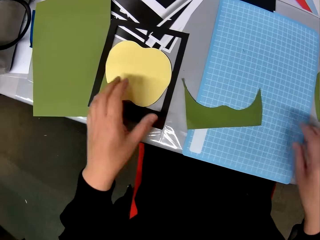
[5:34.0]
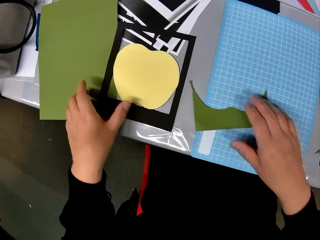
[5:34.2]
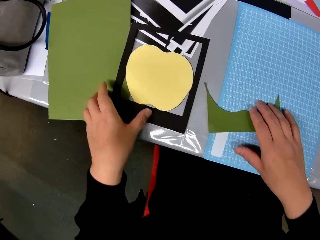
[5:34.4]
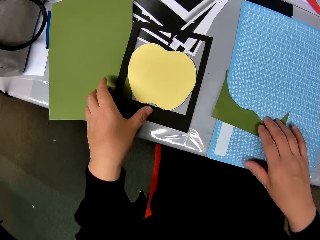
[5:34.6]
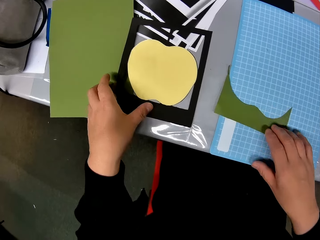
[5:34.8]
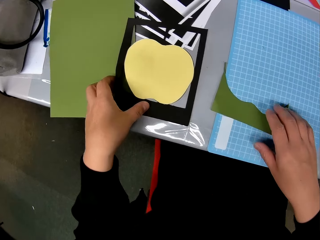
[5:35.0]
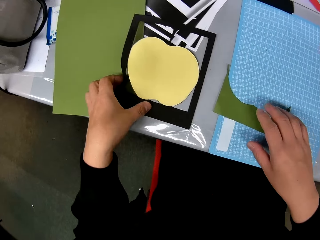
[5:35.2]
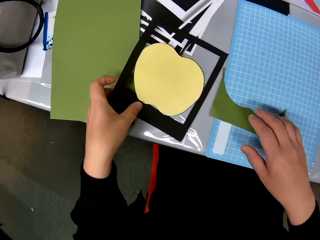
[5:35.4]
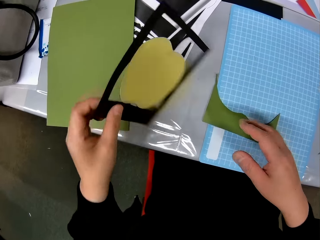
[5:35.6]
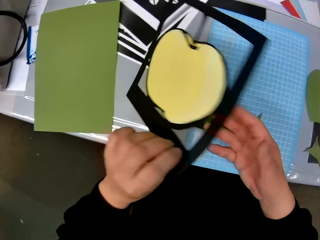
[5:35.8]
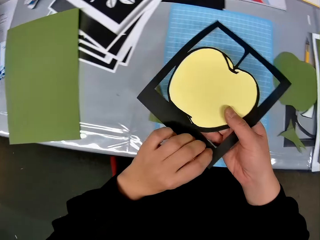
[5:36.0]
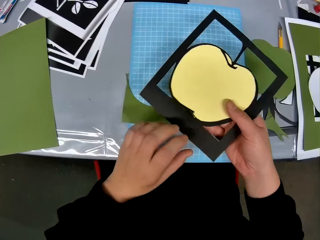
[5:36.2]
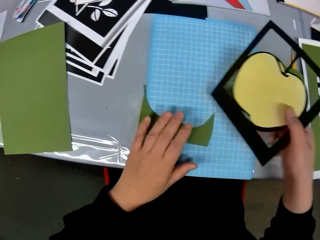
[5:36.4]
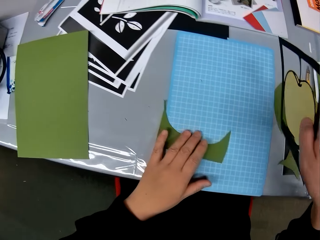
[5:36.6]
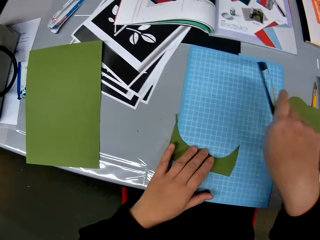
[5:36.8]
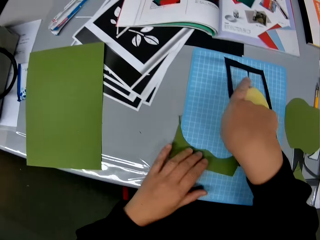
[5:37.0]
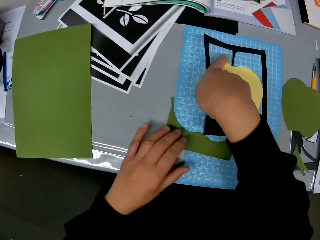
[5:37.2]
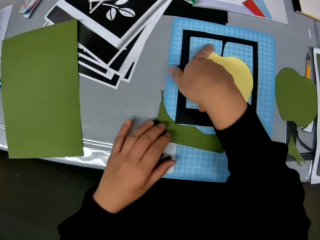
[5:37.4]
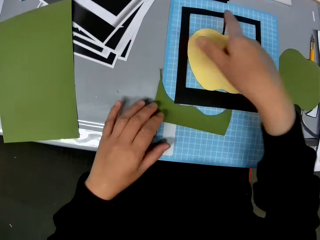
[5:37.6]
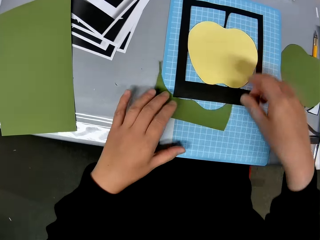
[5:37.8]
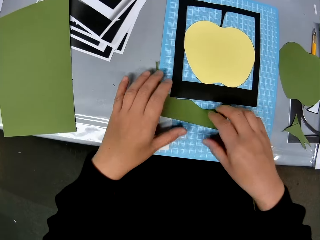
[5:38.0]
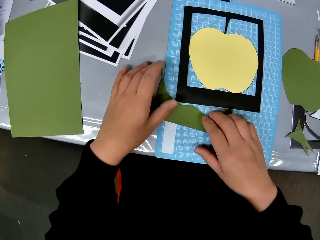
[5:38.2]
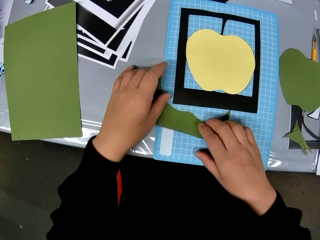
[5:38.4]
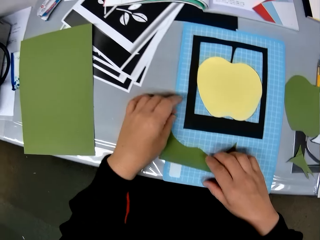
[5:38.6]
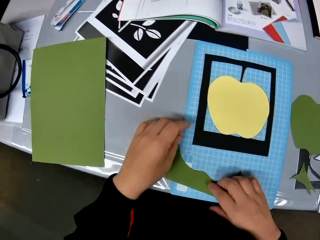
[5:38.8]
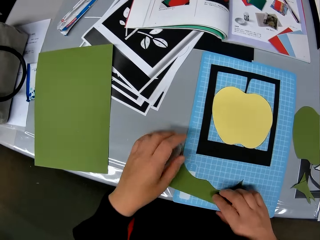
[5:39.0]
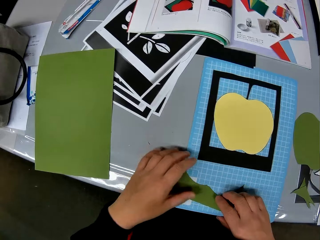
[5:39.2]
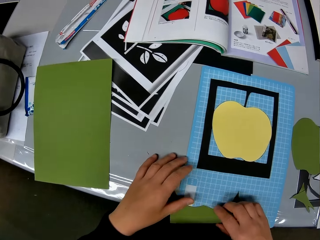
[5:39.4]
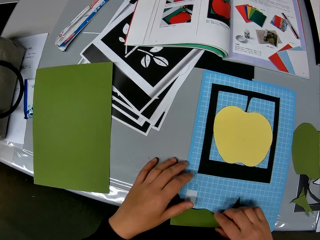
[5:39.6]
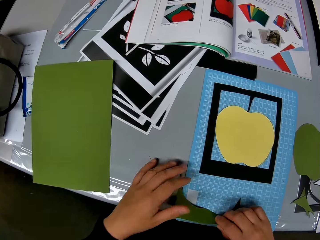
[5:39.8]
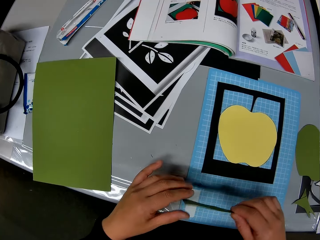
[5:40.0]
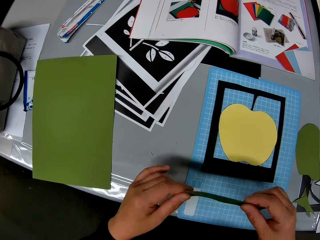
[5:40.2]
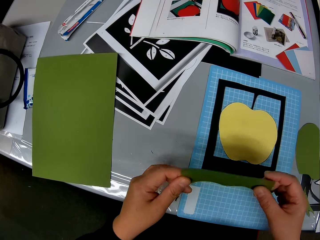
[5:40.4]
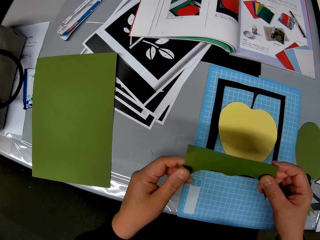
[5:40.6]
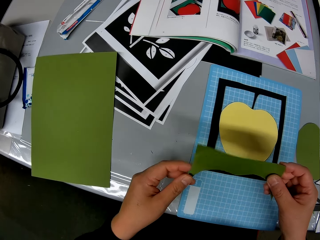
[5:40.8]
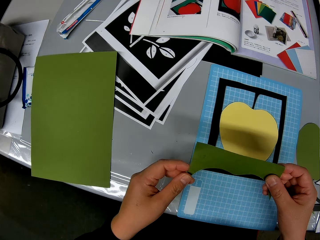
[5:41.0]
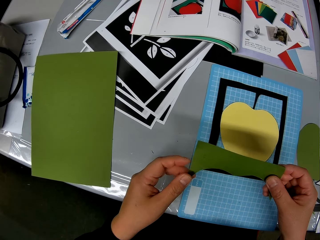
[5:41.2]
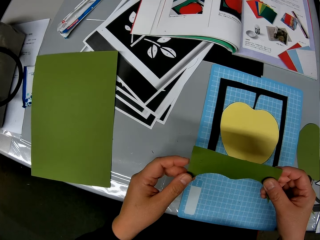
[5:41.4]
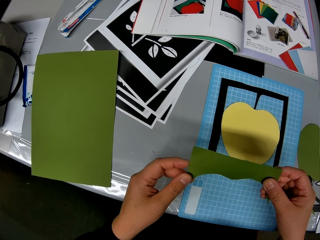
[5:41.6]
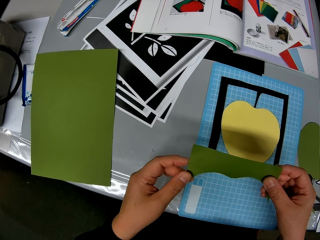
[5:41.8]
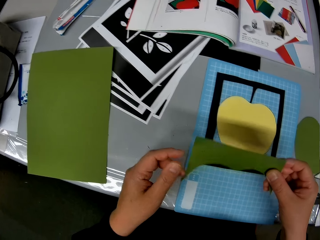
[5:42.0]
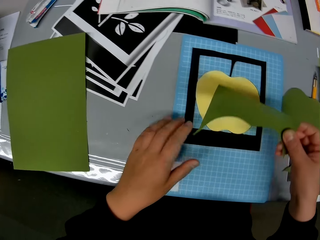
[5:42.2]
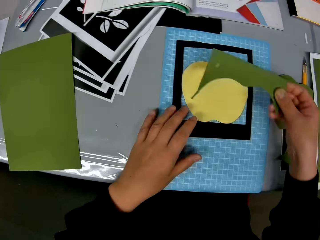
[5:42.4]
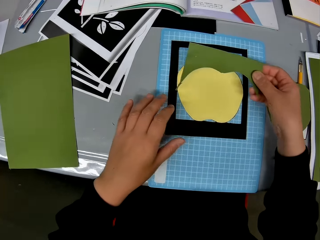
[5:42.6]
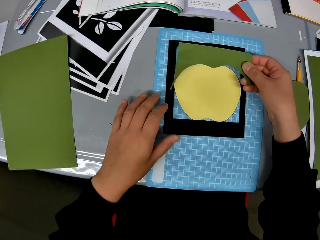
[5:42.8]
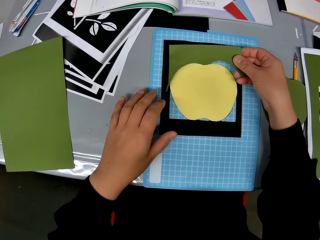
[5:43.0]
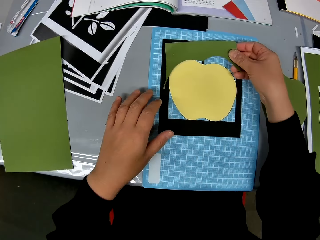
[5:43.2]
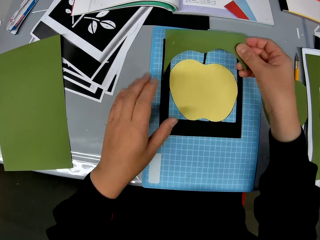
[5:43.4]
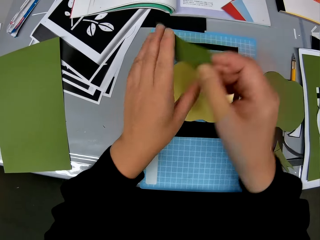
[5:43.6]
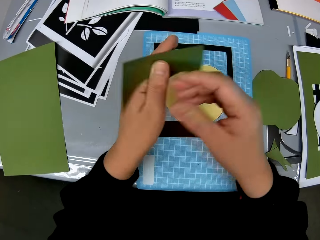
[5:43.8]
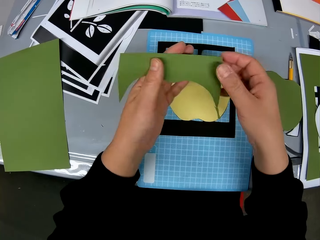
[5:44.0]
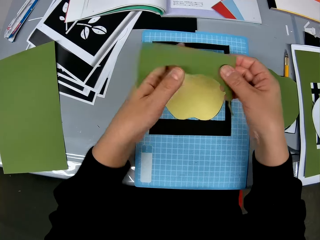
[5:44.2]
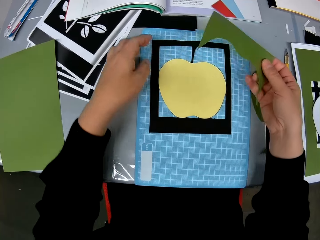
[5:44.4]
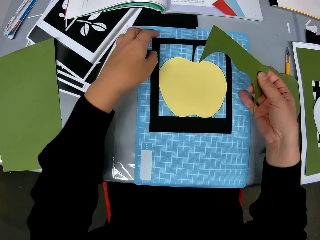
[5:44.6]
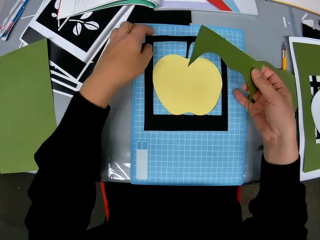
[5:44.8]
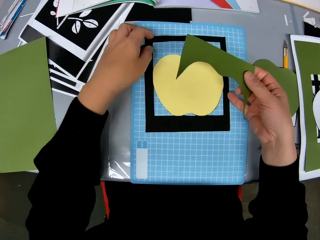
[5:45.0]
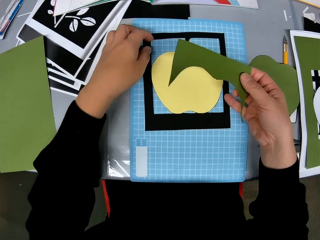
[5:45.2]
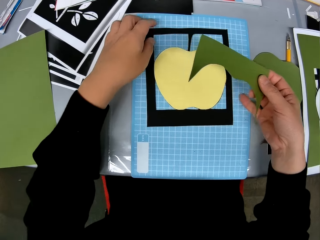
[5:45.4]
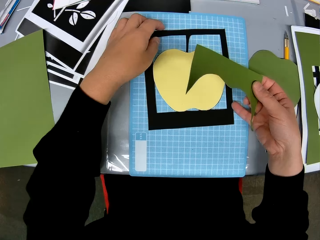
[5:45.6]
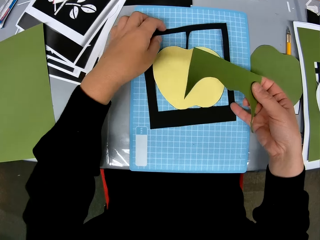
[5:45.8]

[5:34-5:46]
The camera wearer picks up another paper craft or frame on the table. They place down the frame. They pick up the paperboard.

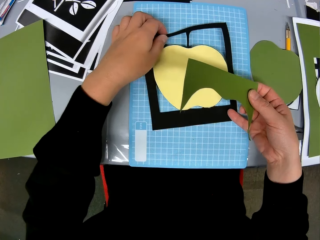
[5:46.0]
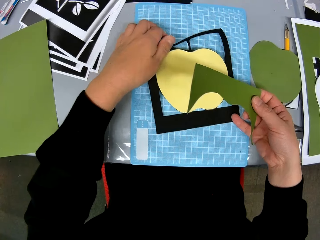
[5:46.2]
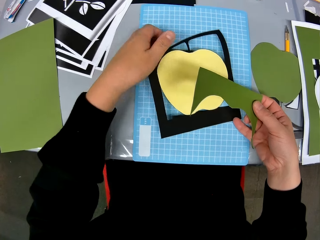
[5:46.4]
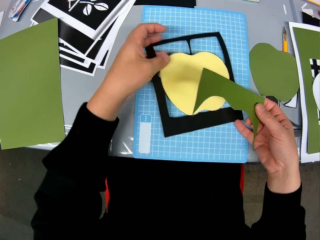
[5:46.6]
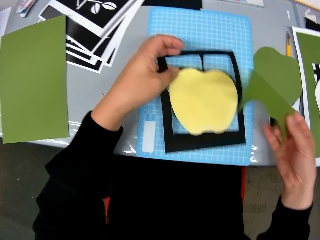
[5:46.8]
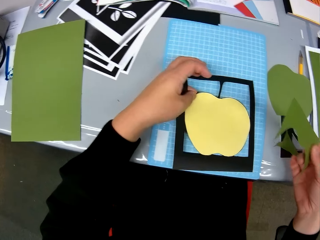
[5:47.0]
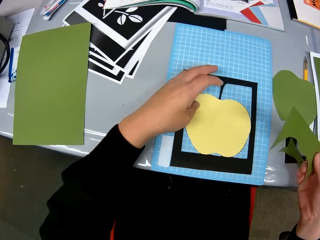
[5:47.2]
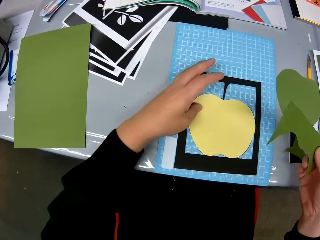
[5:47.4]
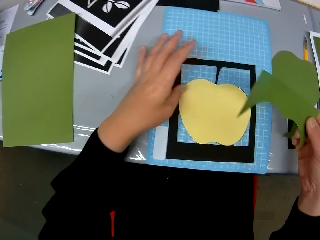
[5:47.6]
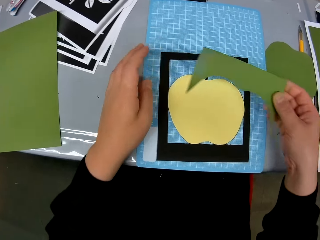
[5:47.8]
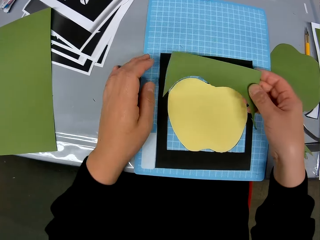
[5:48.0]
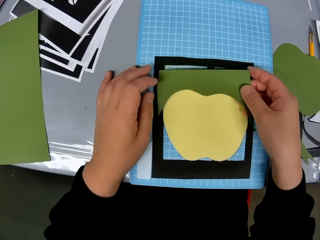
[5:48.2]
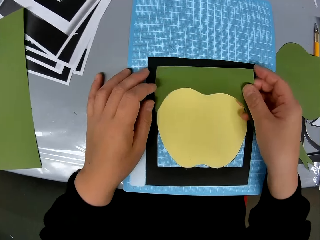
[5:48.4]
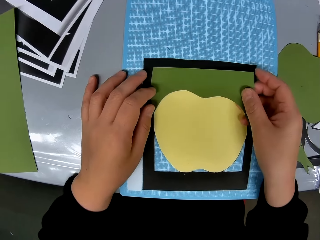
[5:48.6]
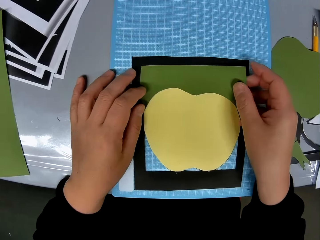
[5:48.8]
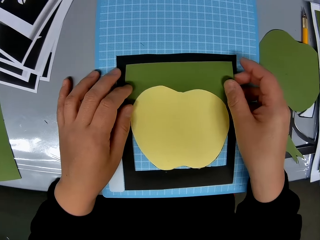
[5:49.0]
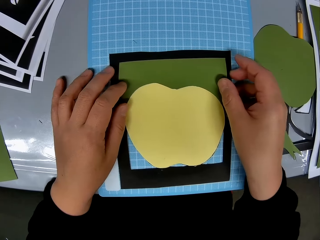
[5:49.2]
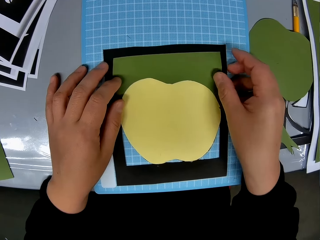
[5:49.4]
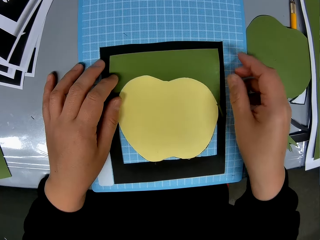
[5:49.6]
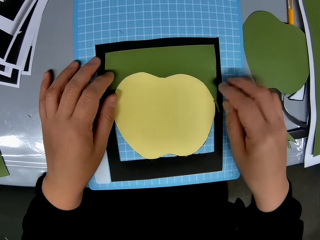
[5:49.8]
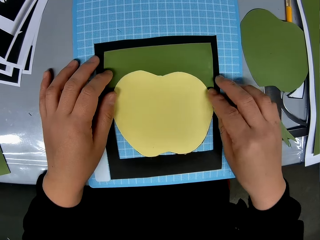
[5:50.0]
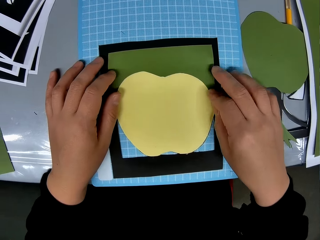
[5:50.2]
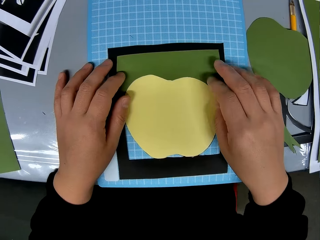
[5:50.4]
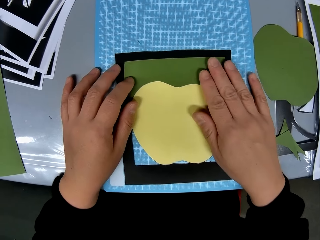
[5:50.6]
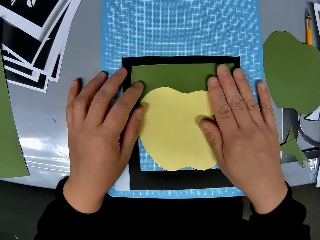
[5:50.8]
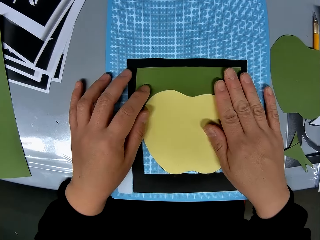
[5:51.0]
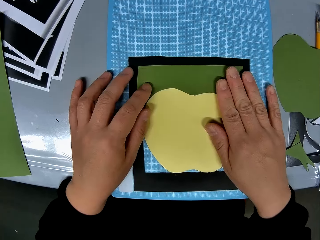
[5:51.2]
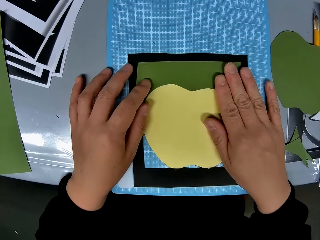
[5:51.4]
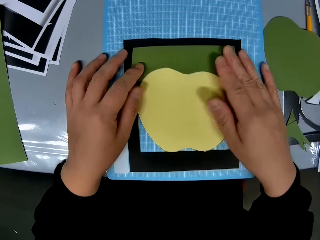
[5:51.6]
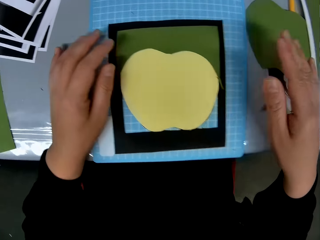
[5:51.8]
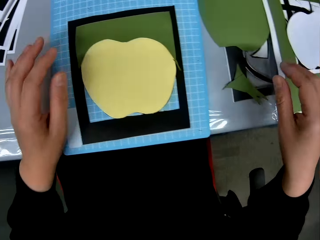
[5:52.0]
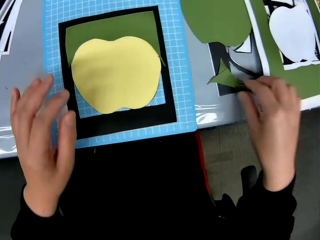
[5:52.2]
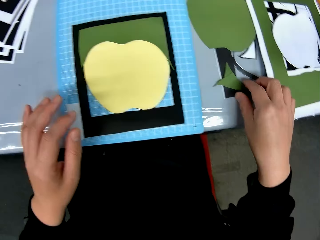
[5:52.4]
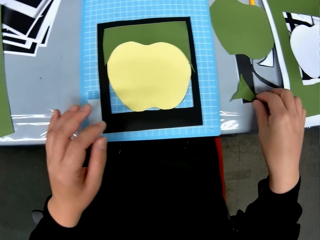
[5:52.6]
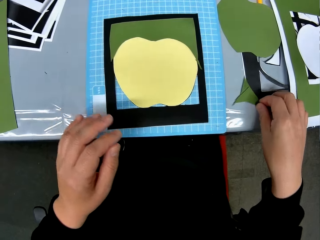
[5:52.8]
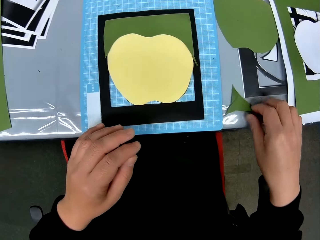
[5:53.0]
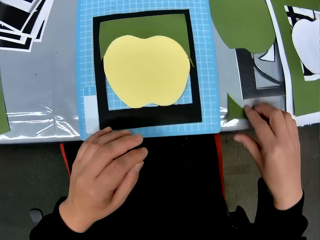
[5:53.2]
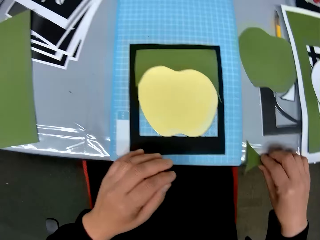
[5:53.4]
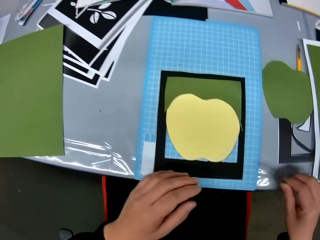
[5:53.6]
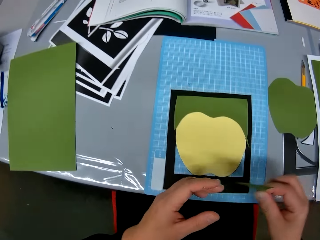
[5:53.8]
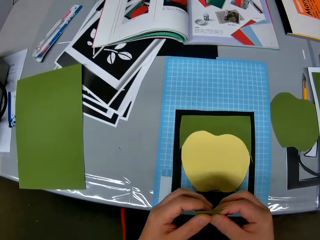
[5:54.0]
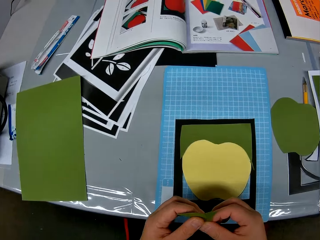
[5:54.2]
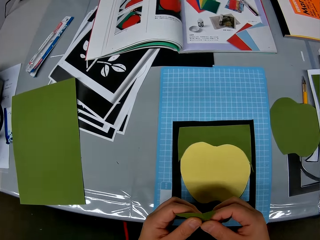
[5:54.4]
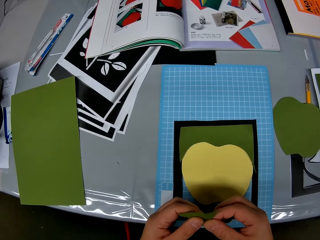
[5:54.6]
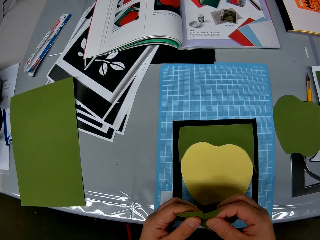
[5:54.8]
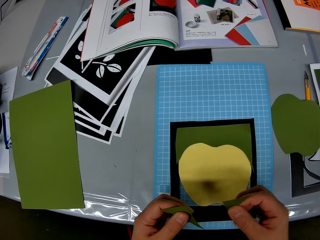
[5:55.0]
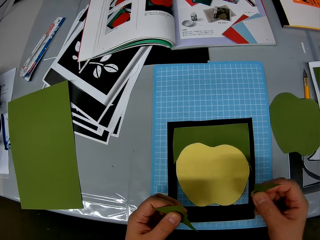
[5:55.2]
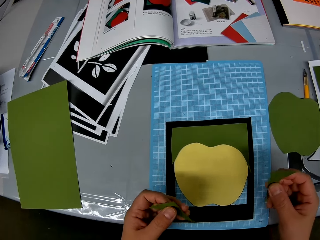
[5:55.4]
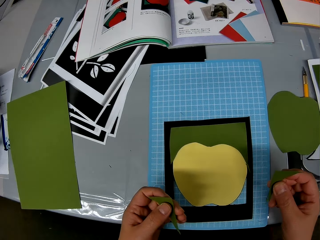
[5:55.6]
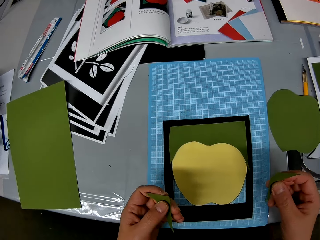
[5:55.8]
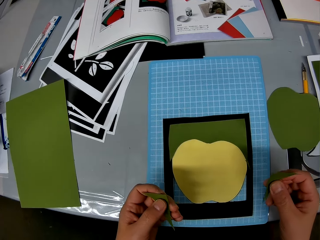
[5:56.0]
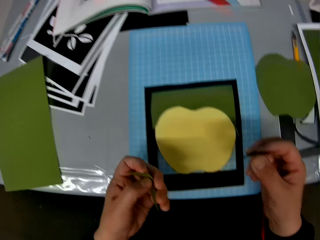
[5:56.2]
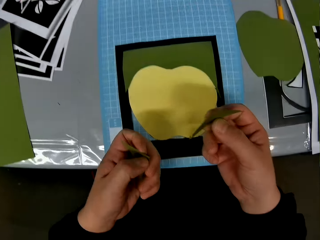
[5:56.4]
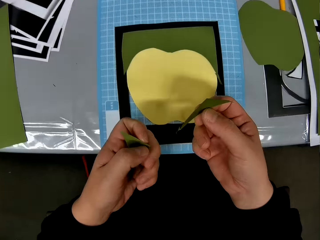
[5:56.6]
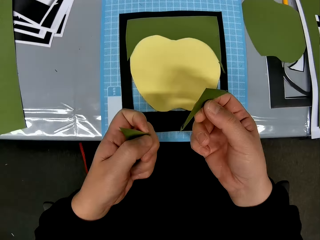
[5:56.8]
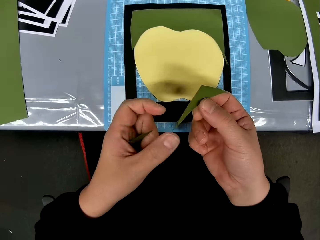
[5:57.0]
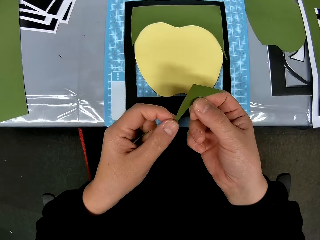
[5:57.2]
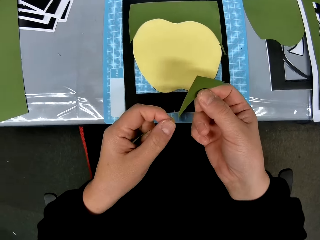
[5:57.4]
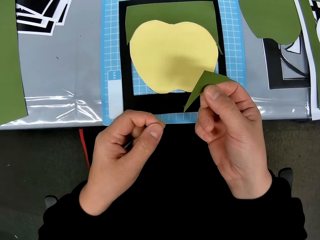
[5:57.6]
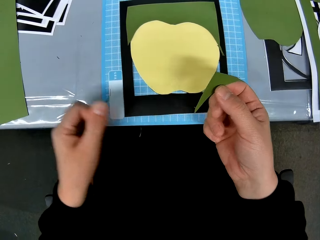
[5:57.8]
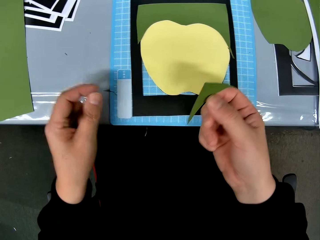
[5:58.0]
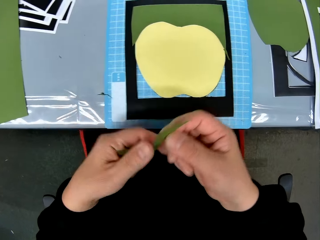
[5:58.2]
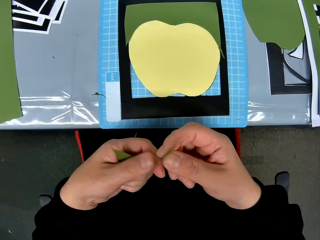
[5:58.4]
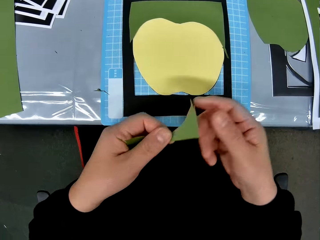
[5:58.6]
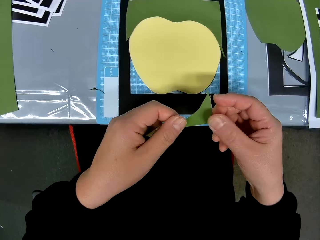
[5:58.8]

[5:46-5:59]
The camera wearer fixes the paperboard on the frame. They pick up the paperboard.
